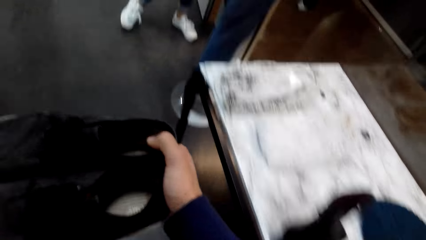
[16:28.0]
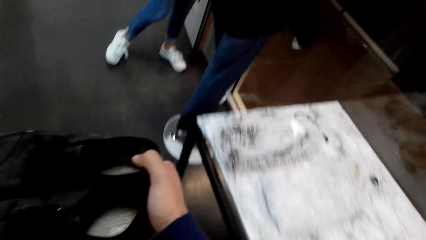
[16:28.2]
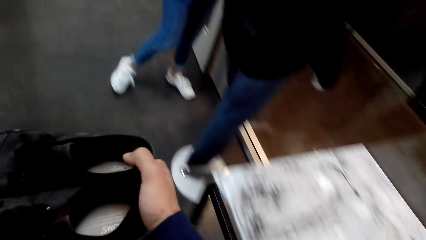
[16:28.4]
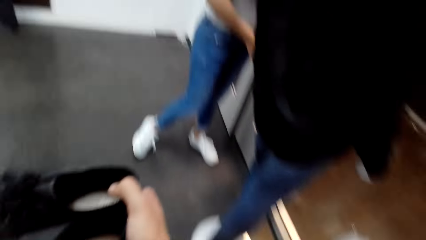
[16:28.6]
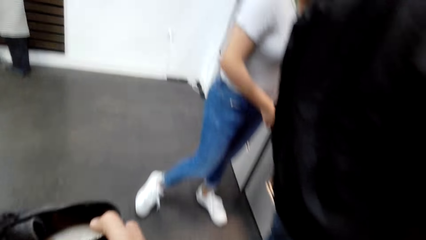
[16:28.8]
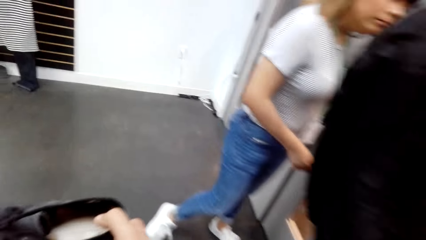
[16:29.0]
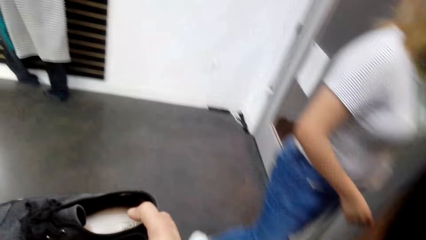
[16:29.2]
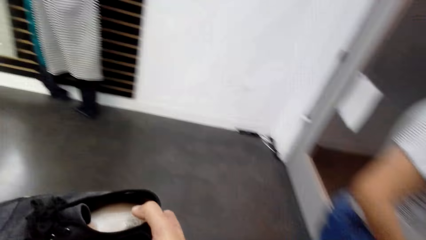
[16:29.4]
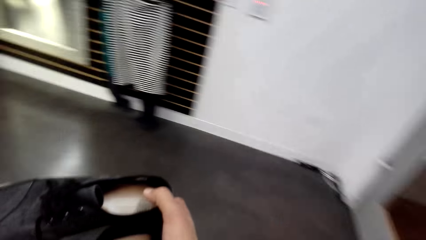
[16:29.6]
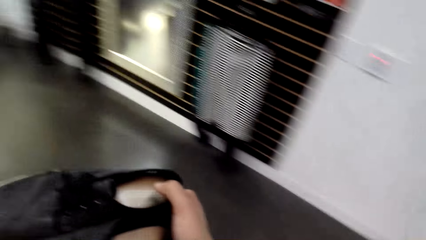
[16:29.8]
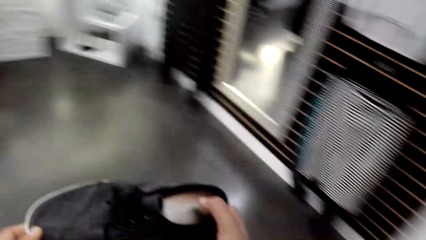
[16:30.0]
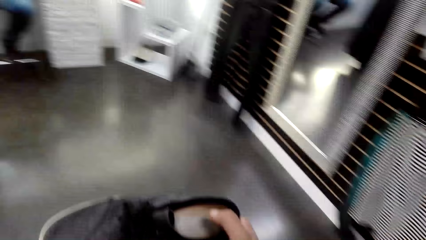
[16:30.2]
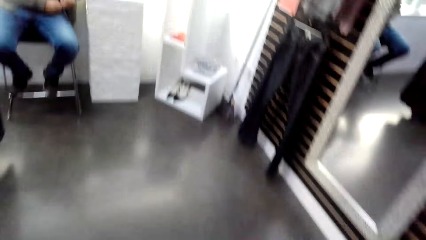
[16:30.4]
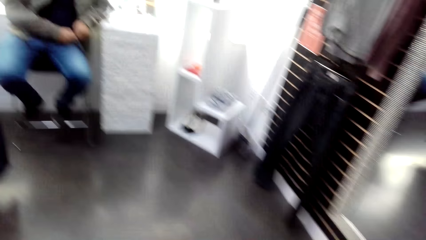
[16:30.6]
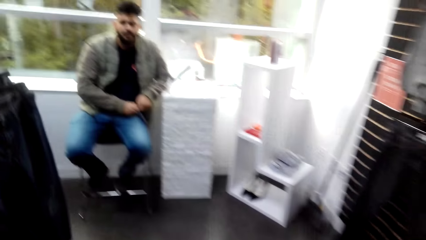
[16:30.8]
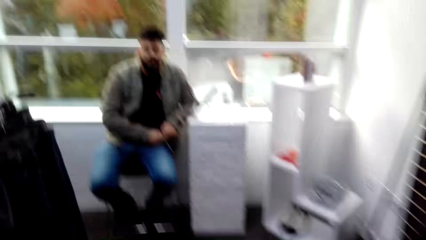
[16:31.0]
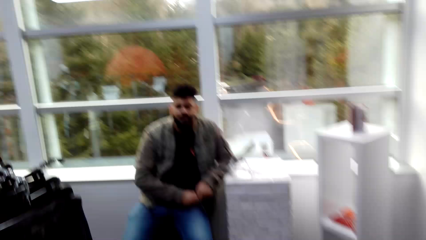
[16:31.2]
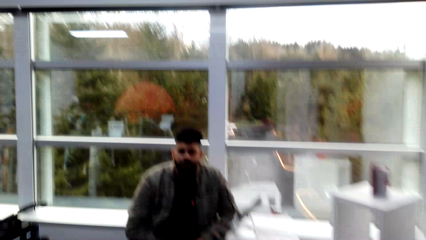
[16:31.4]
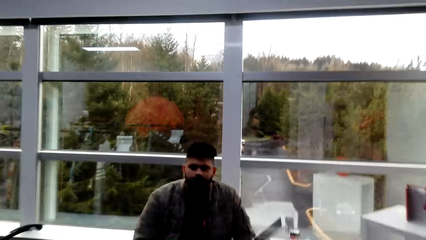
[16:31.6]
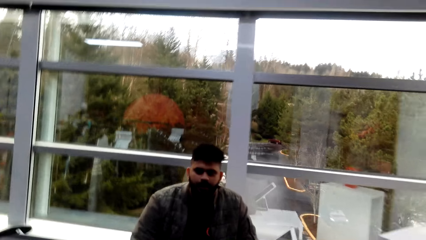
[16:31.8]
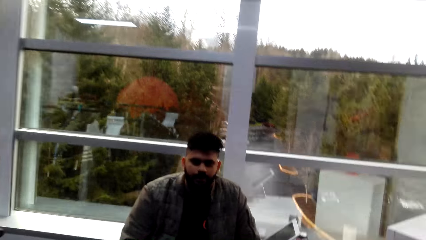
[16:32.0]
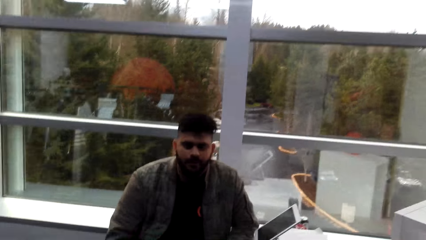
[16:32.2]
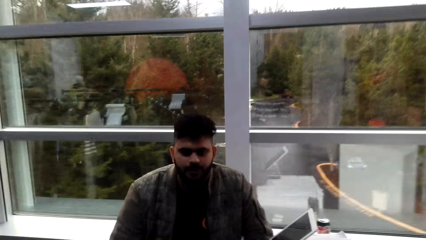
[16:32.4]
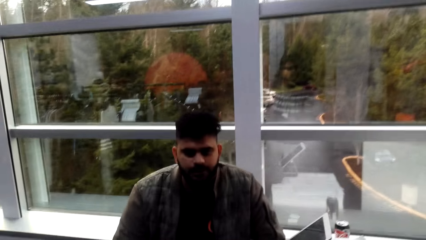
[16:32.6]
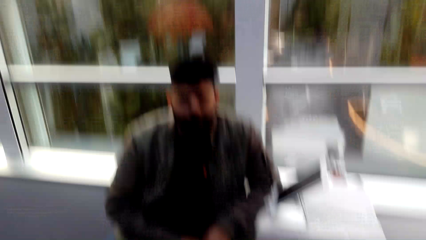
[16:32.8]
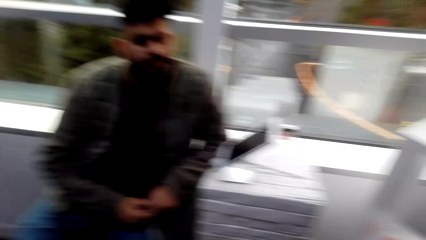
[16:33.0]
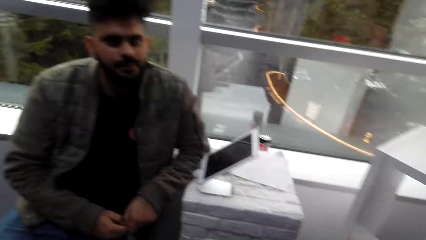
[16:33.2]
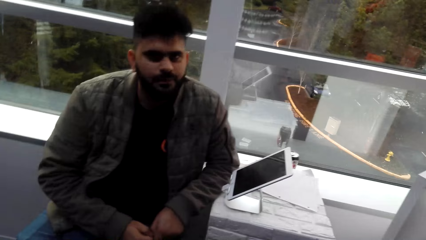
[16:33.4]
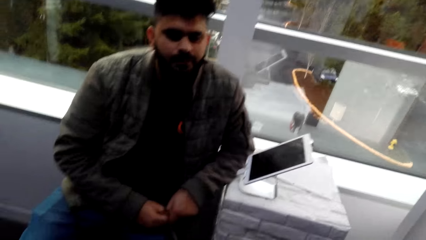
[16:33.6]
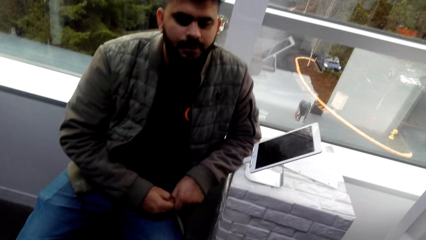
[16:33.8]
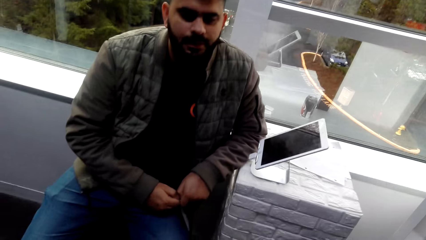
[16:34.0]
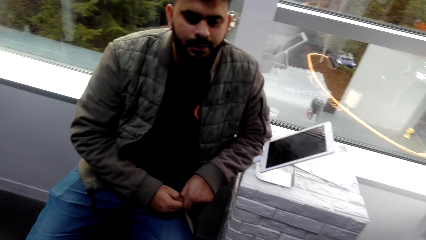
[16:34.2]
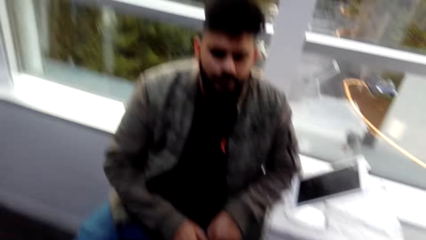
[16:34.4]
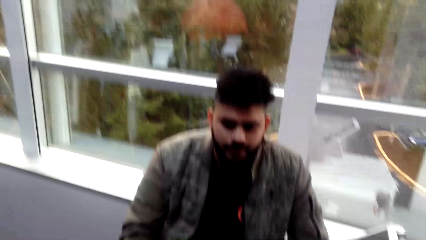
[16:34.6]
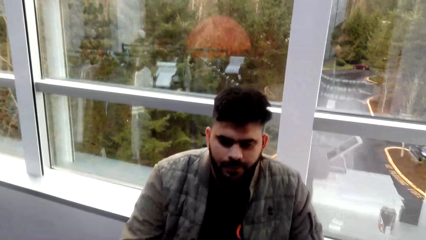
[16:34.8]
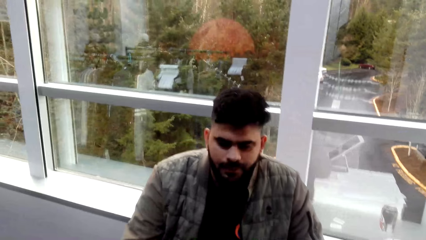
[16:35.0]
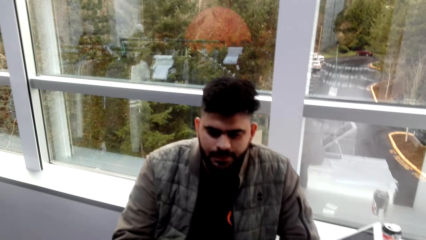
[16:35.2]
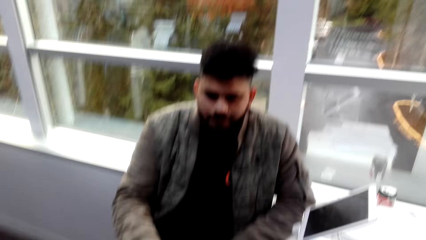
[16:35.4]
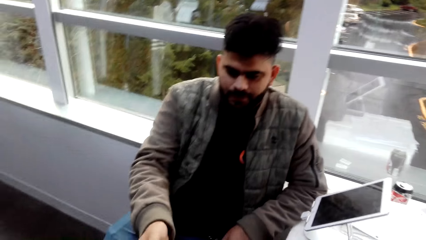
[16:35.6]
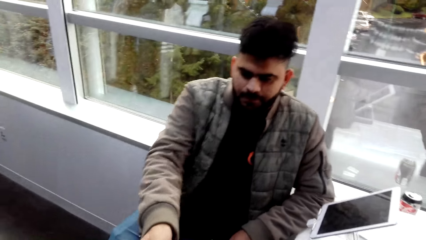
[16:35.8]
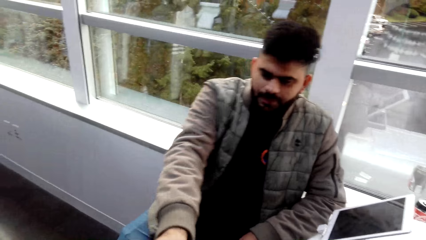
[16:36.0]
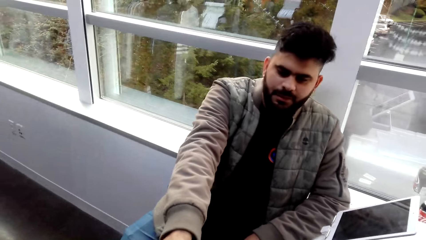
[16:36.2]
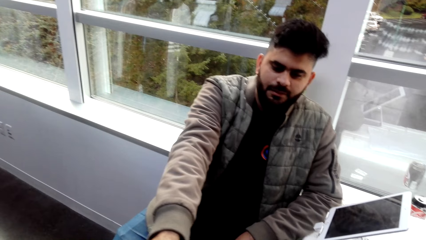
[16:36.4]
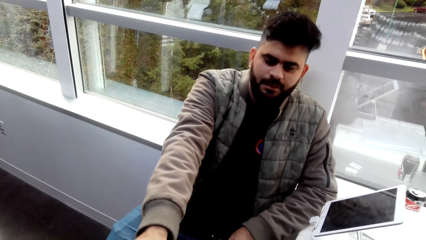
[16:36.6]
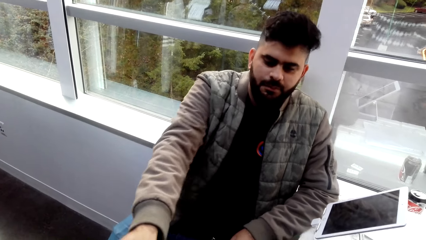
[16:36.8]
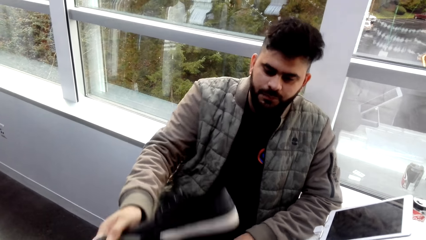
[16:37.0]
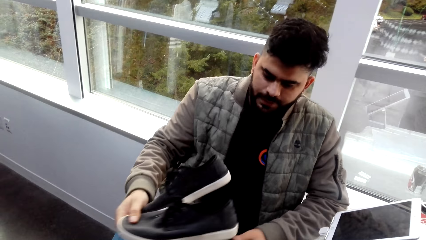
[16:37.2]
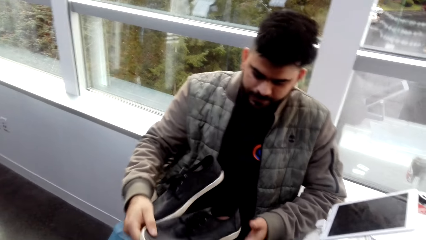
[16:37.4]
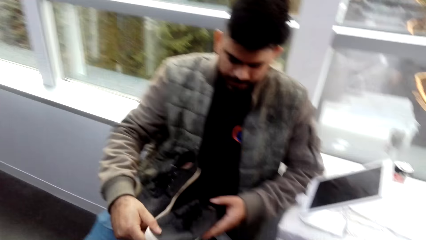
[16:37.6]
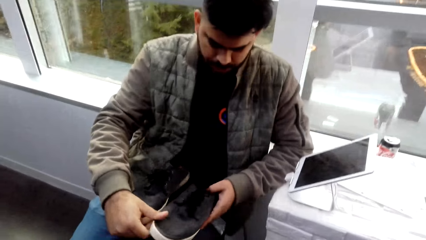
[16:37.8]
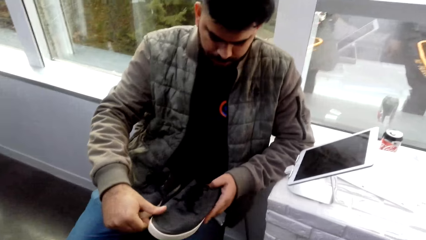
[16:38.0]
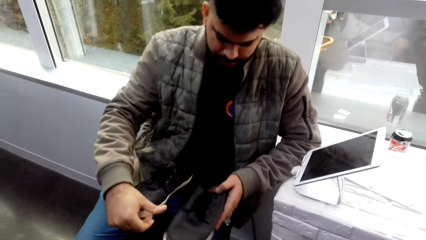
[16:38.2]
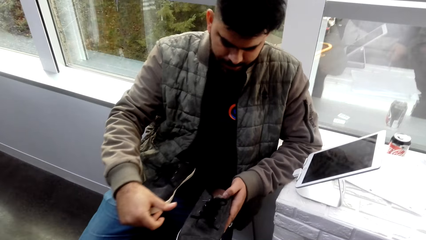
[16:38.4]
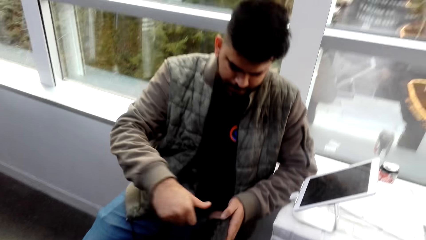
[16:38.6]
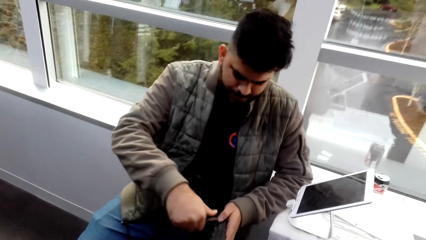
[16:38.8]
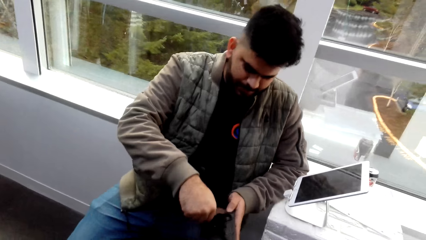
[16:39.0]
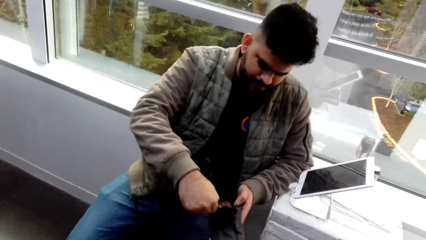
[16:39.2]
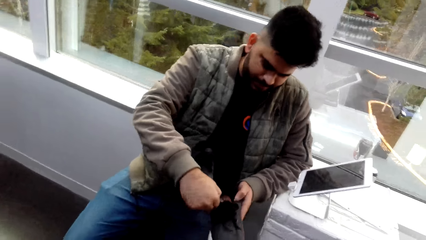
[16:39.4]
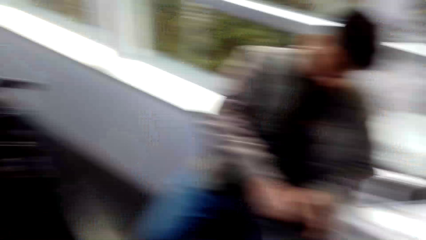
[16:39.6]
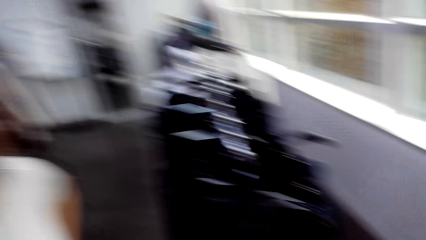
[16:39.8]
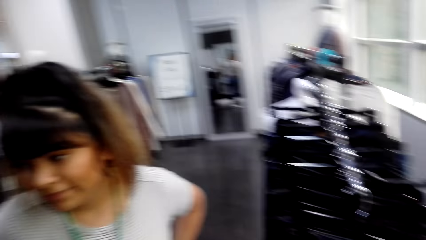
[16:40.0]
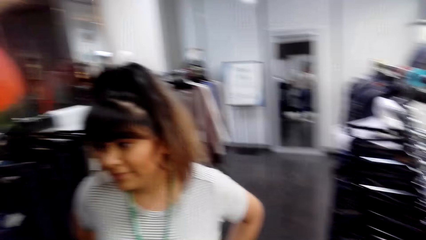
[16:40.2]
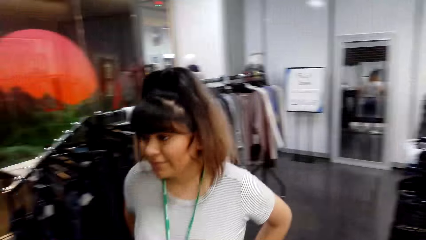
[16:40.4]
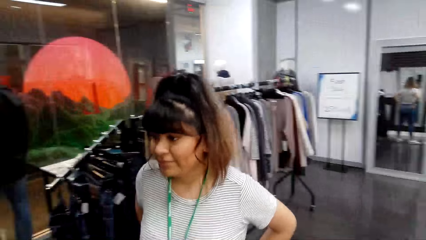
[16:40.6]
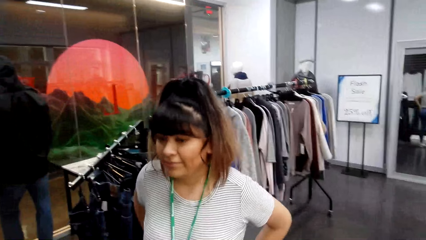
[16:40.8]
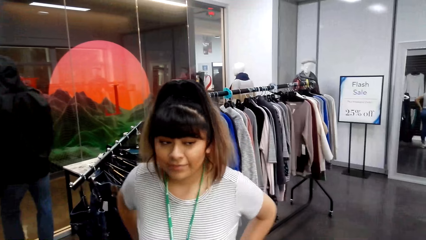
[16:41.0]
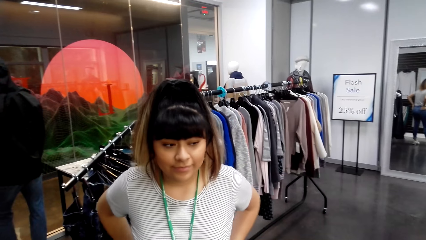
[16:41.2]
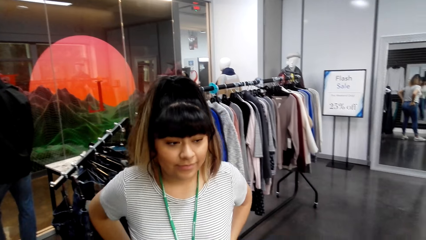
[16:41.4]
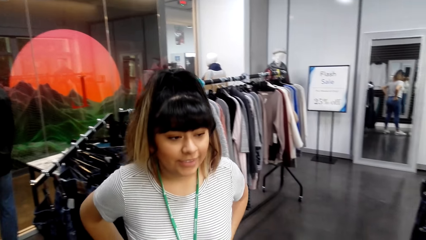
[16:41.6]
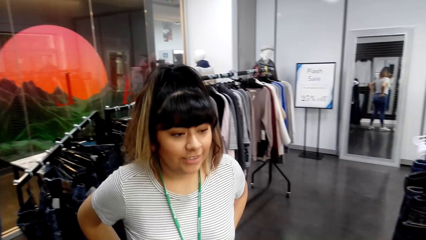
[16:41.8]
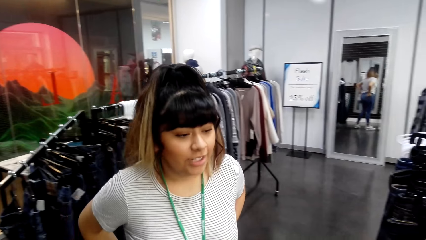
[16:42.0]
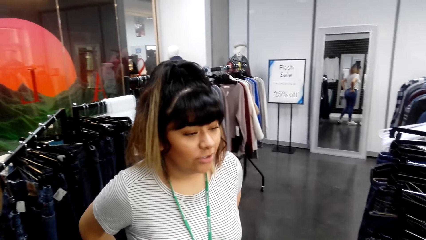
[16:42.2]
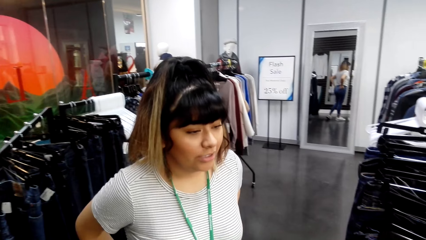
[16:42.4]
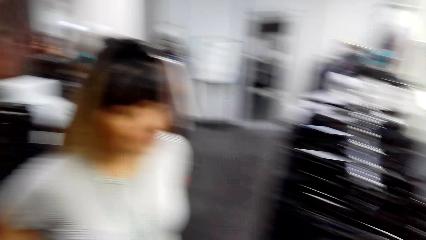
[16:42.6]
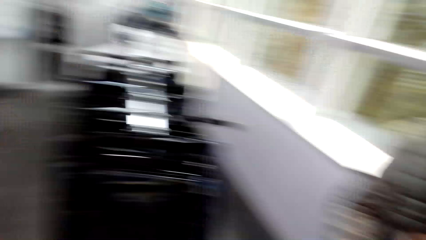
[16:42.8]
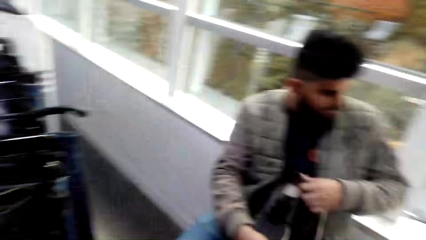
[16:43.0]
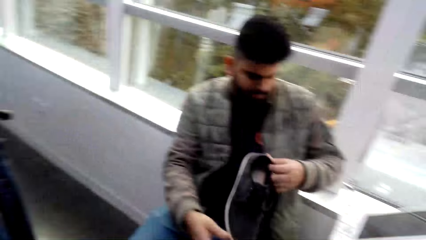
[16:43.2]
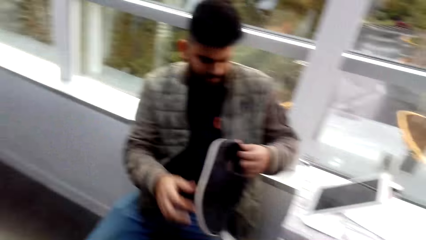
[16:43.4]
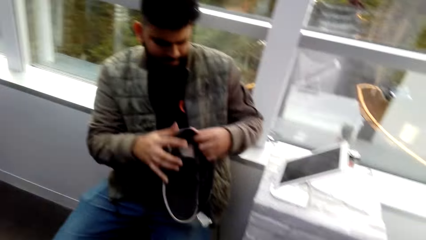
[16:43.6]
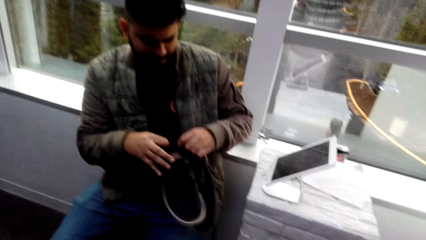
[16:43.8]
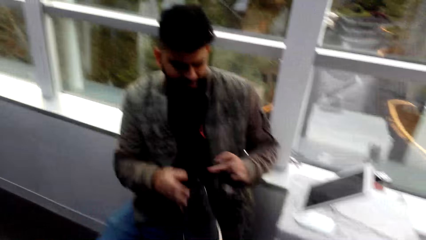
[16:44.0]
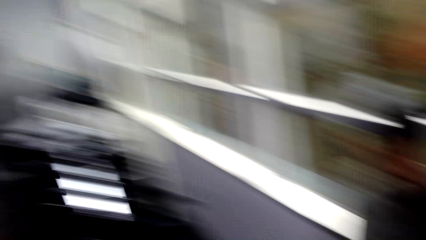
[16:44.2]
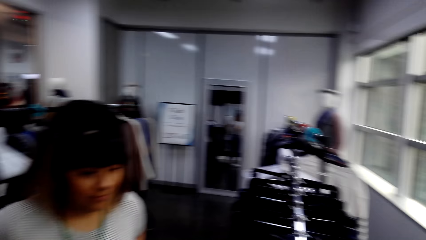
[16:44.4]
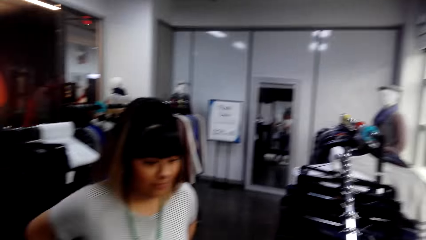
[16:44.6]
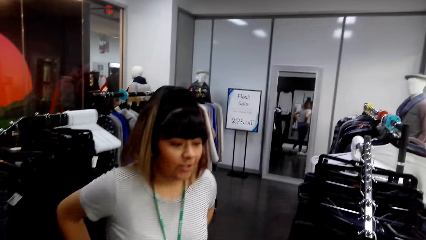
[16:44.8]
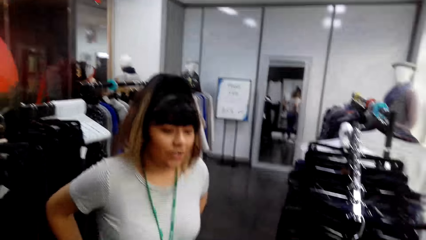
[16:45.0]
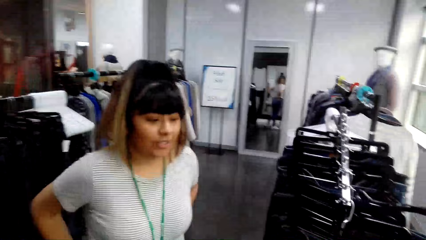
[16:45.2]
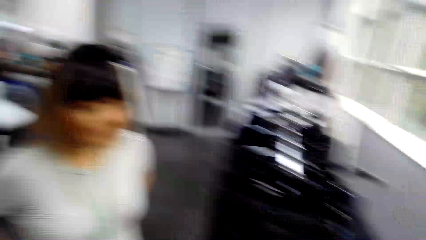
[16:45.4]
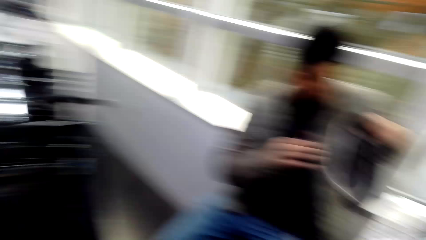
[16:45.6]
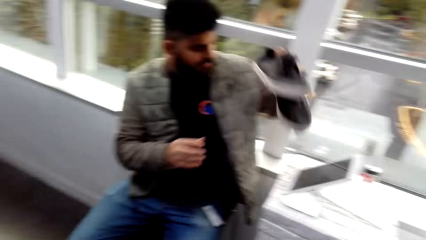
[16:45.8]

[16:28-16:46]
The camera wearer walks around the room. They converse with a cashier. They give the shoes to the cashier. They talk to a man. The cashier views the shoes. The camera wearer looks towards a woman. The woman converses with the cashier.
